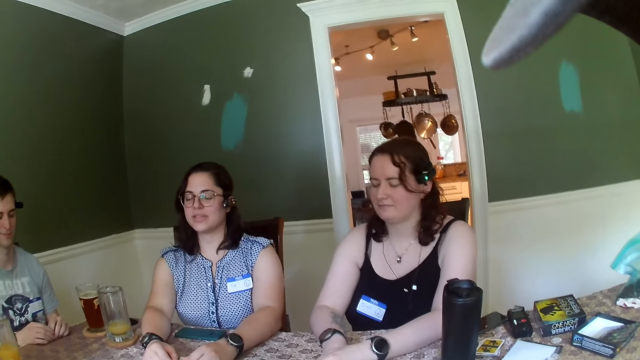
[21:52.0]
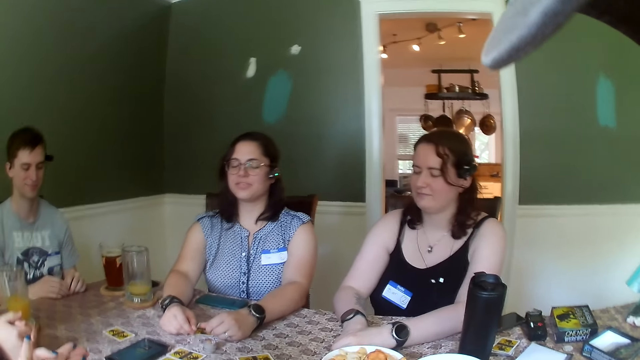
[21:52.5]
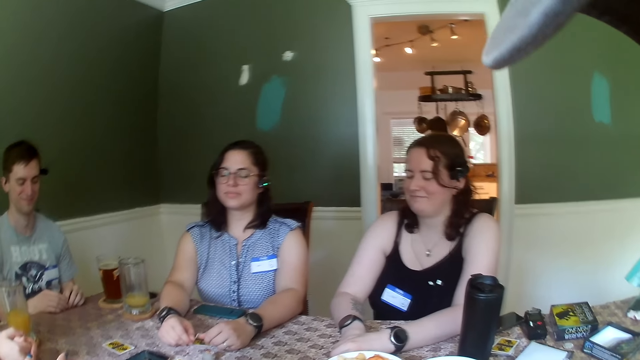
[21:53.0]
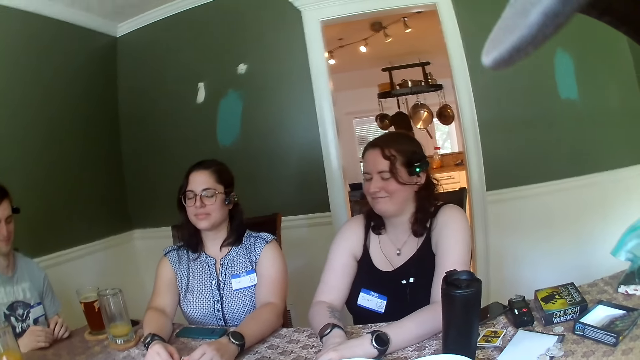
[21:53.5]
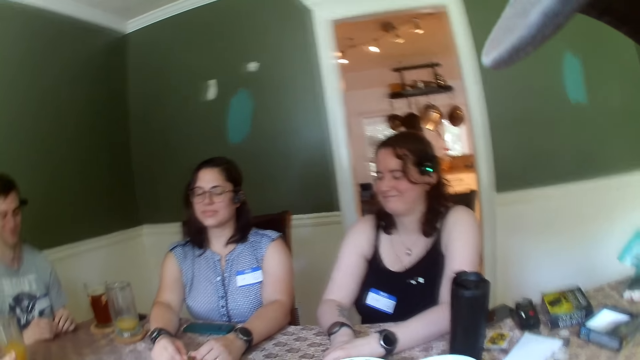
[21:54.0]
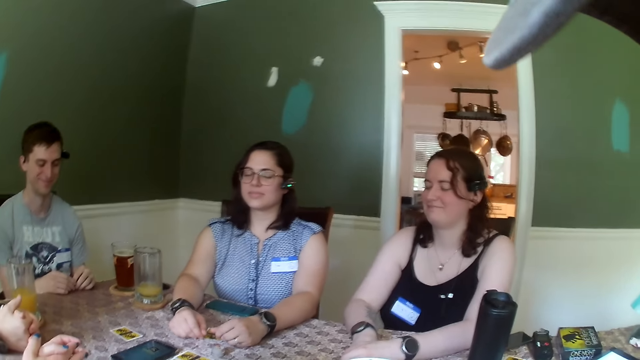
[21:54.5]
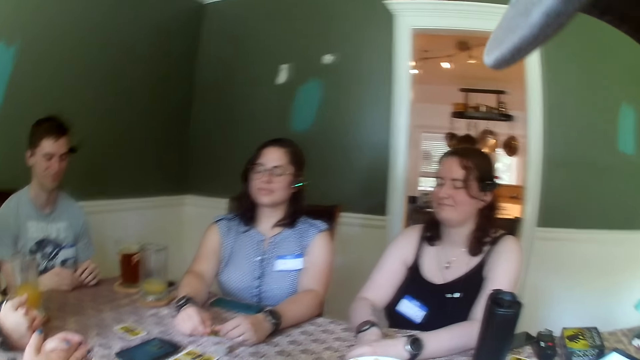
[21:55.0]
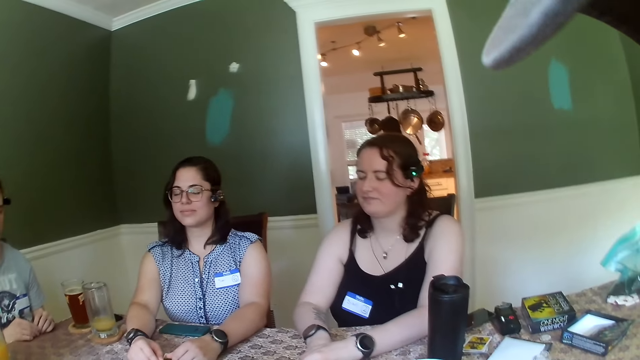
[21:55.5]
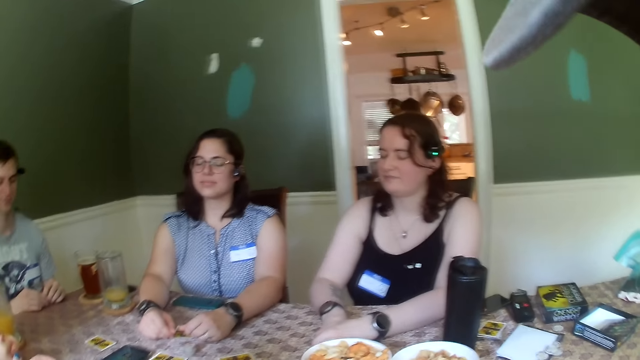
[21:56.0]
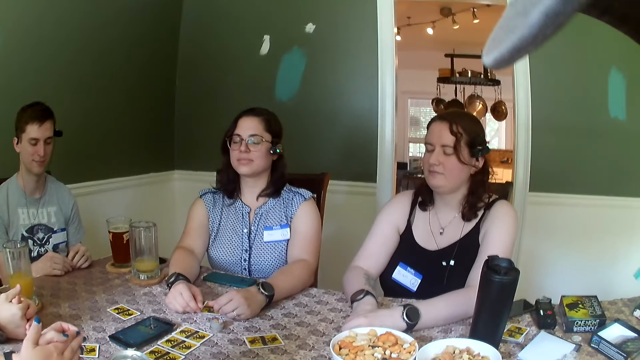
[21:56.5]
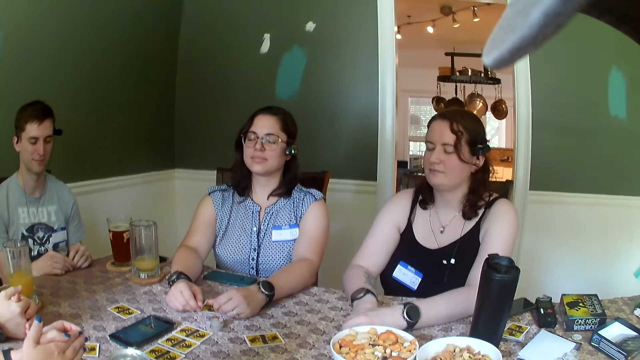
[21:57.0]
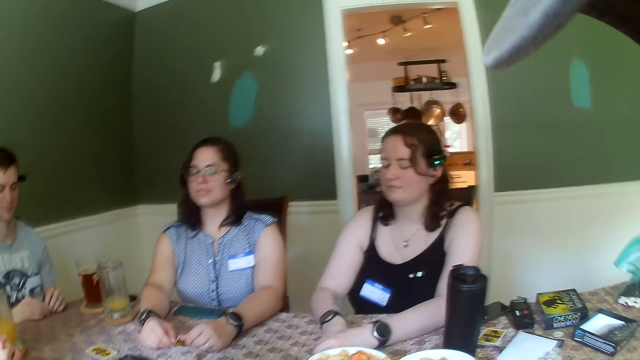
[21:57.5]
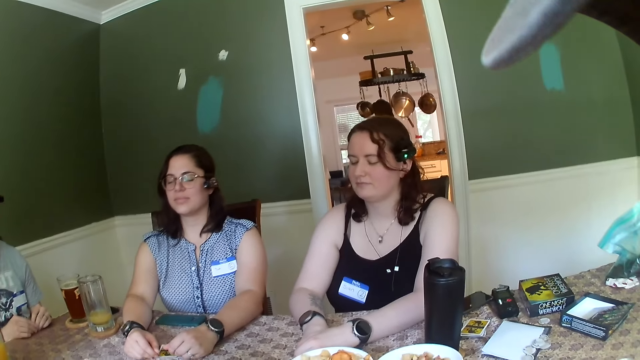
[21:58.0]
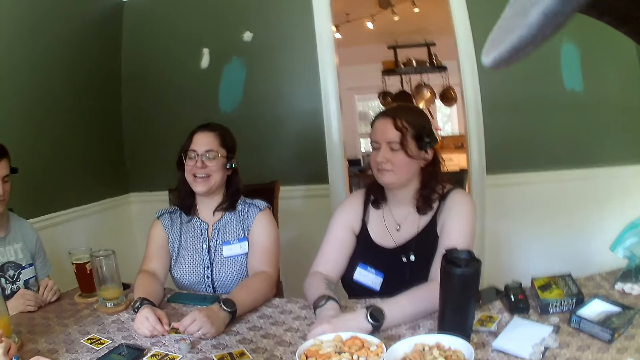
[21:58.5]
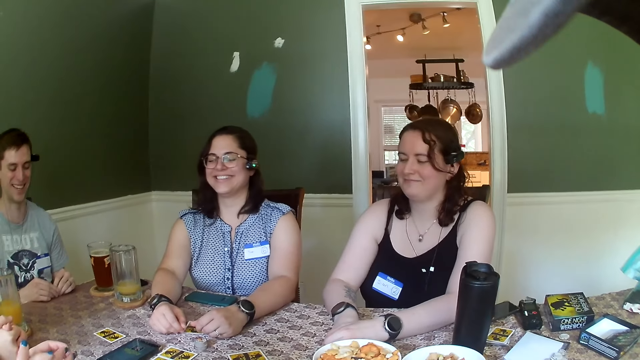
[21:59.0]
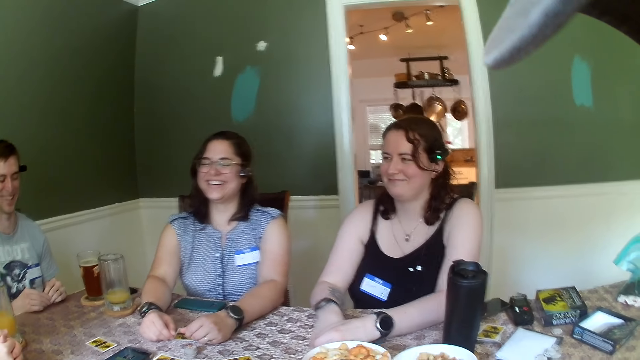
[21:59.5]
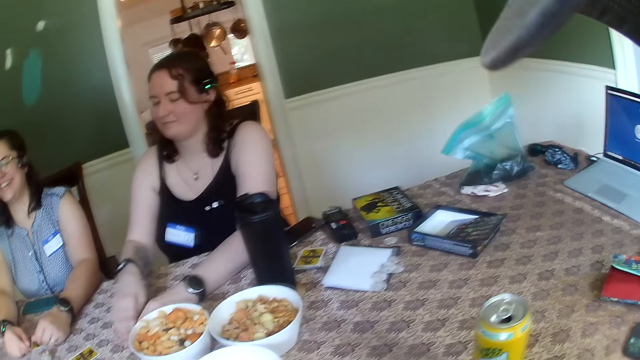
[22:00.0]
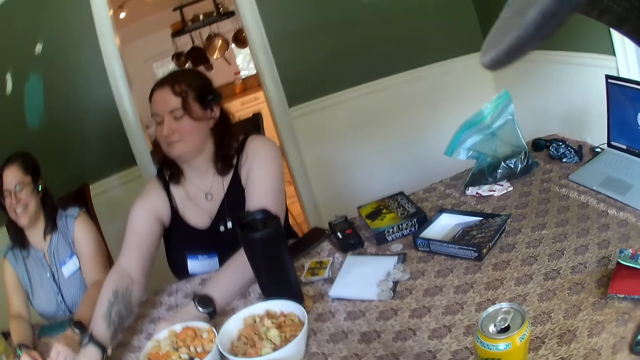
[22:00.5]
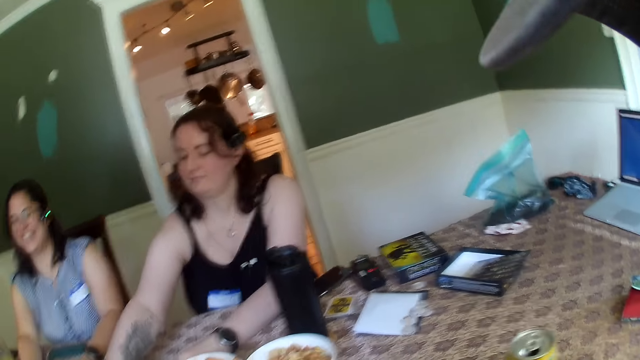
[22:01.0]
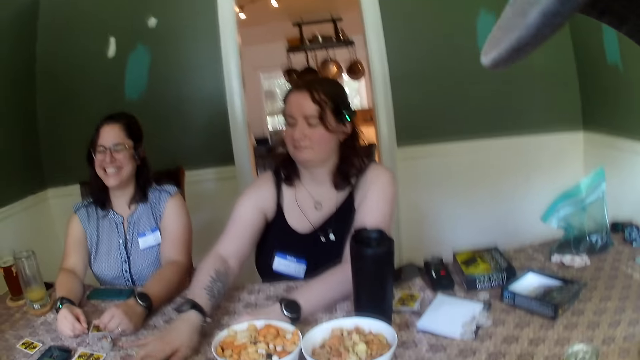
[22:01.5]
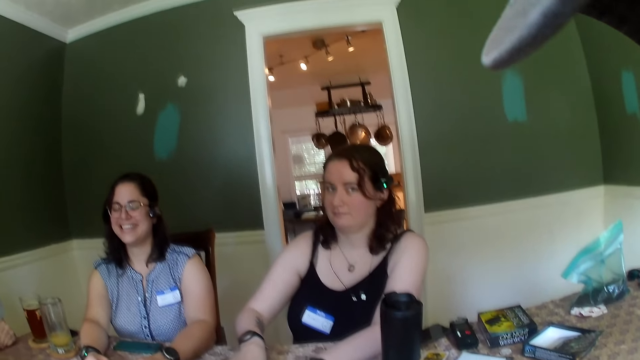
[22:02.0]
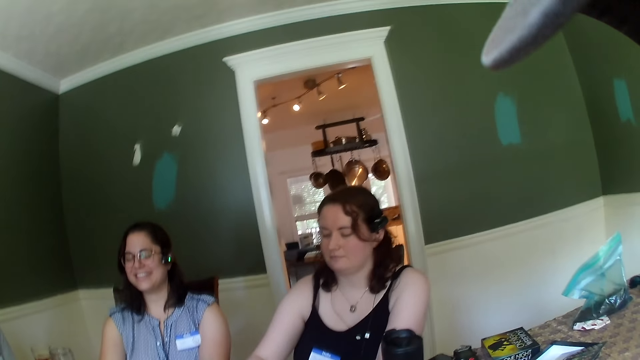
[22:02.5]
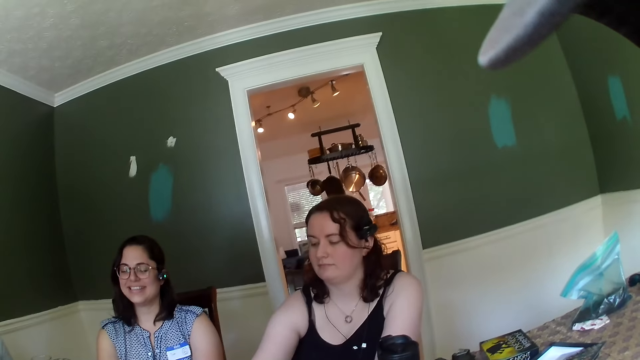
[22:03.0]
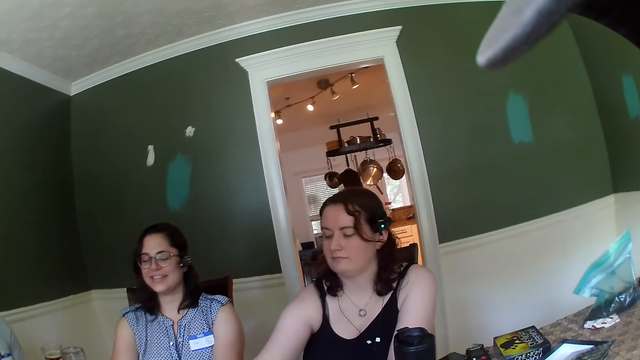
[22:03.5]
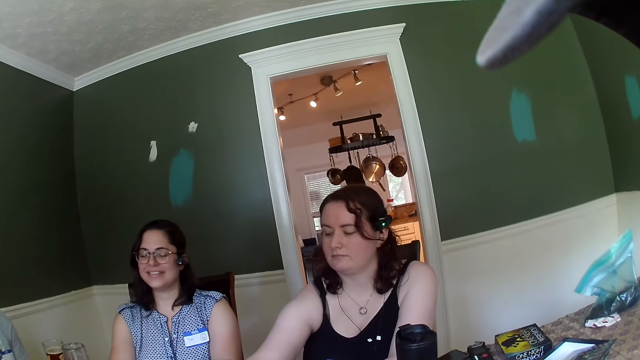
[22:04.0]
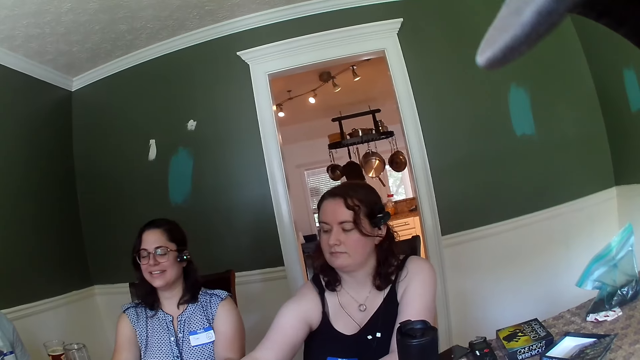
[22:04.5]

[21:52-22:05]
A woman picks a card. The woman moves the card on the table with her right hand.

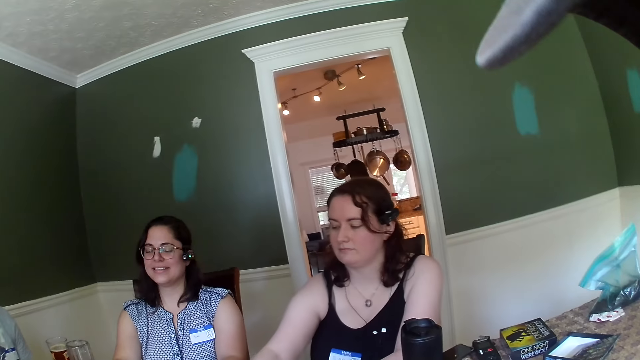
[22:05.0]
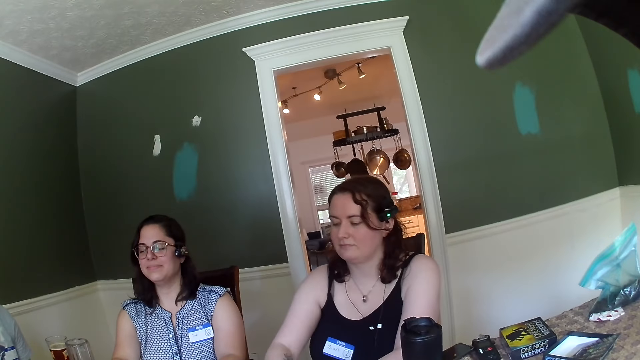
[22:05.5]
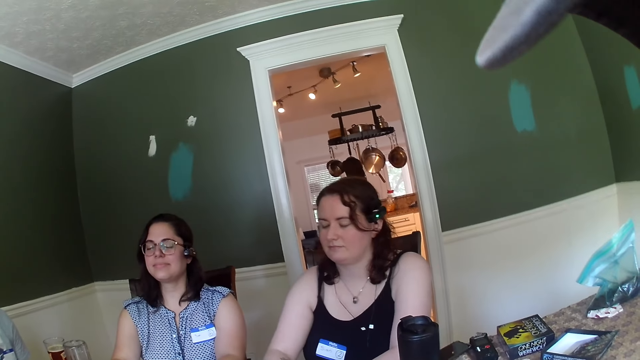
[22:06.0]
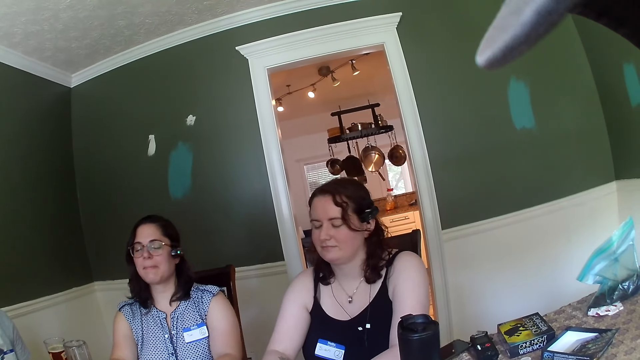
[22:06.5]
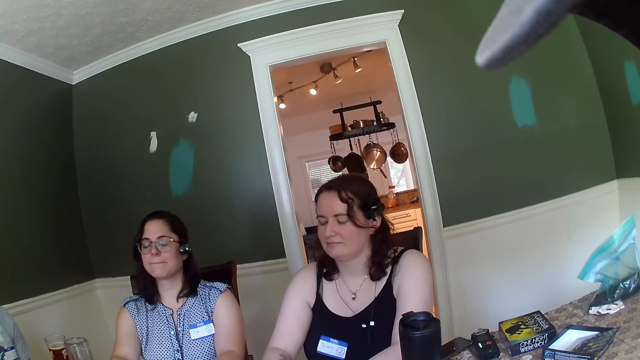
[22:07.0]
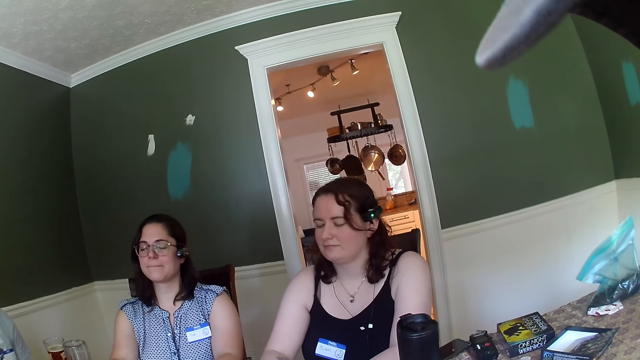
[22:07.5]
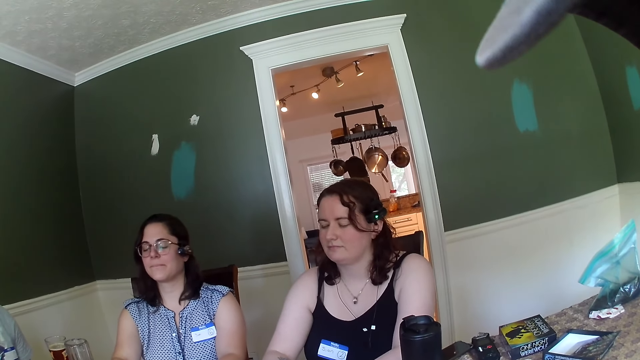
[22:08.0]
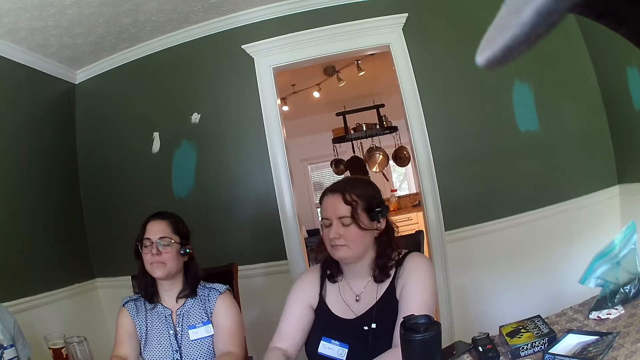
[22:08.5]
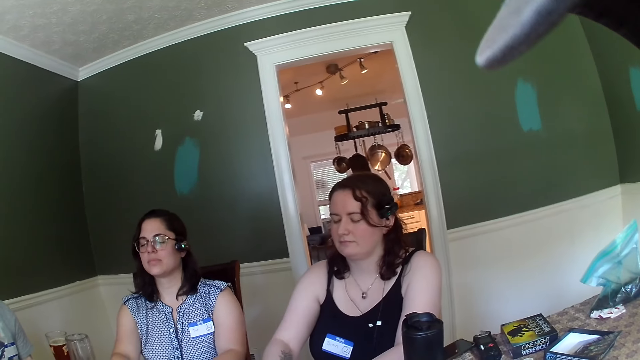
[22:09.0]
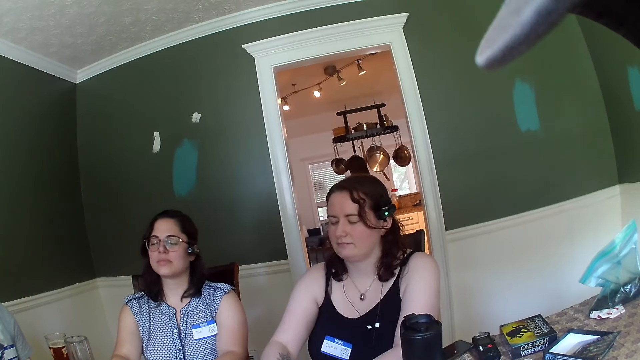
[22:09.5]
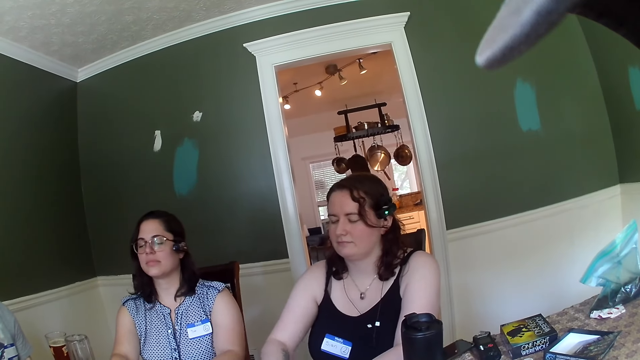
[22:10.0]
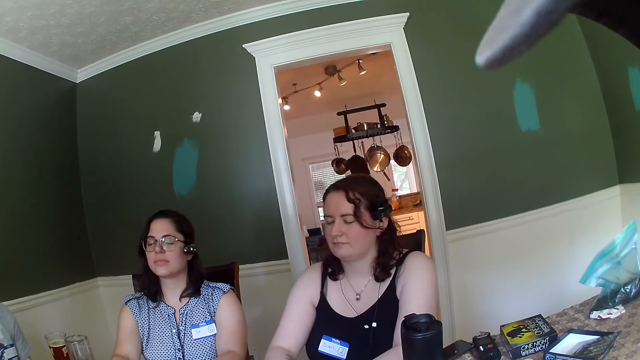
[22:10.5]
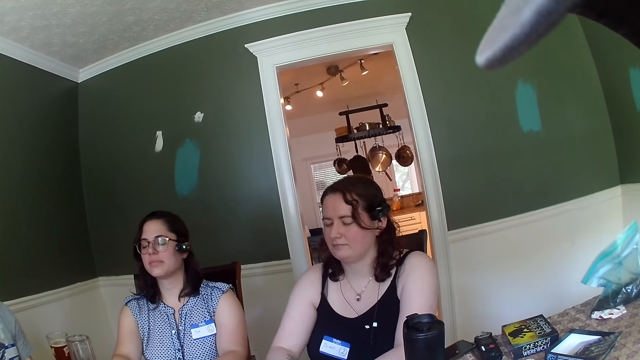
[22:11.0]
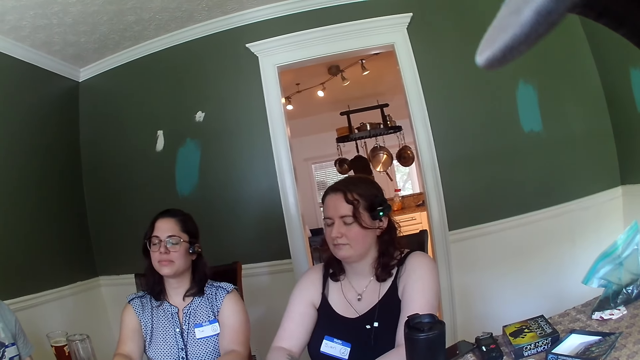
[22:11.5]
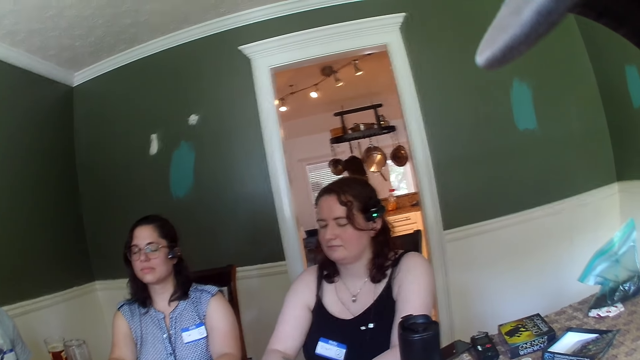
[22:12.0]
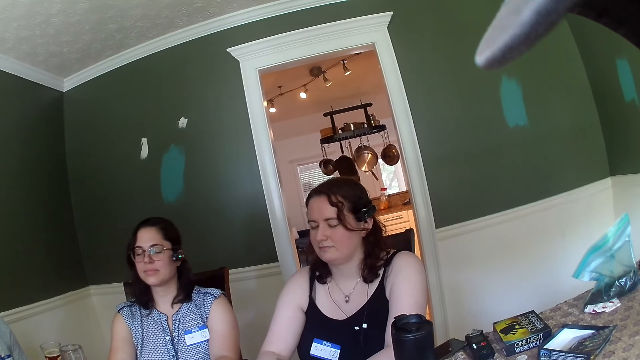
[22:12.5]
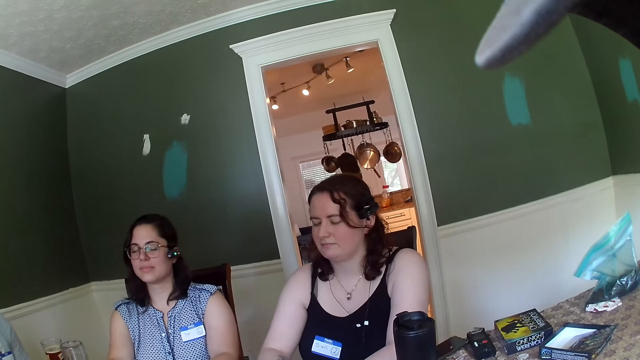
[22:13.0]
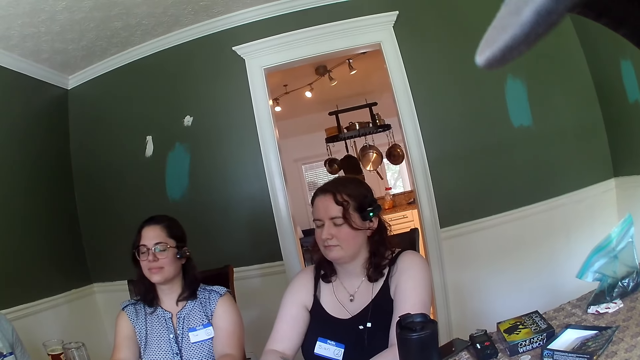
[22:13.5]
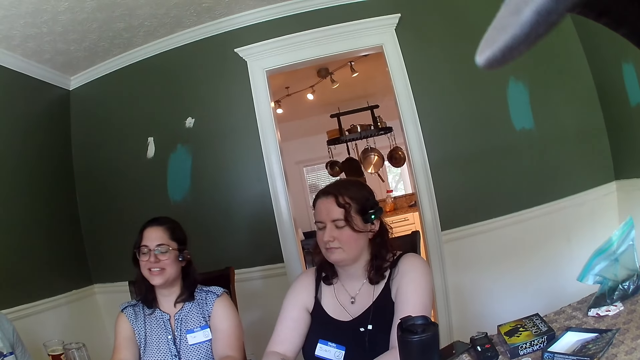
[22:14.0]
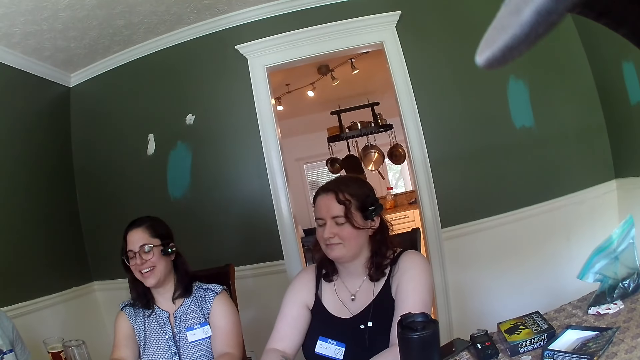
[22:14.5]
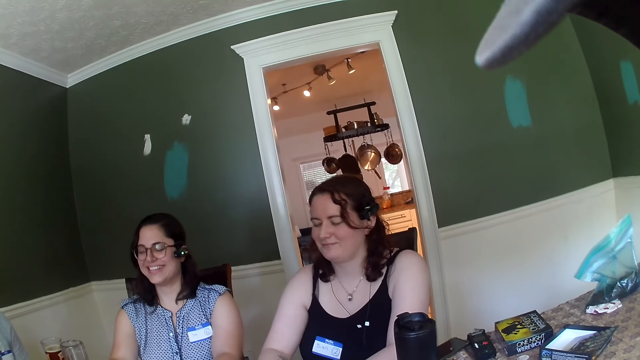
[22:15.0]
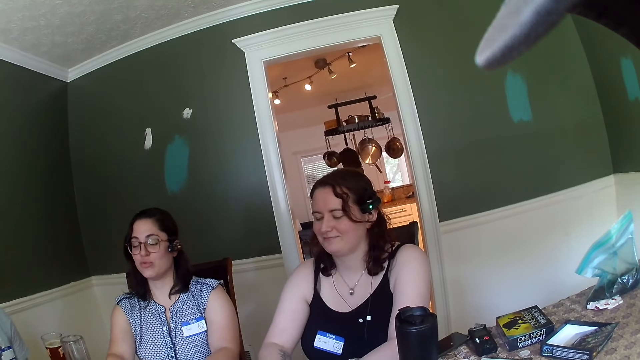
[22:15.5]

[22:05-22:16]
The camera wearer looks around the table. A man listens to audio with another man and women.
